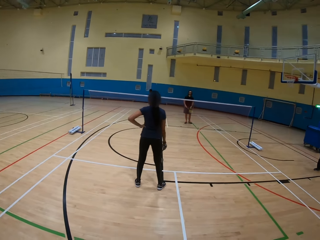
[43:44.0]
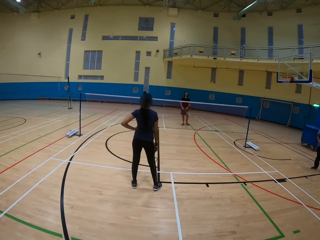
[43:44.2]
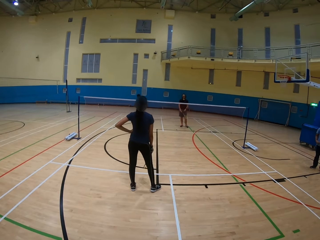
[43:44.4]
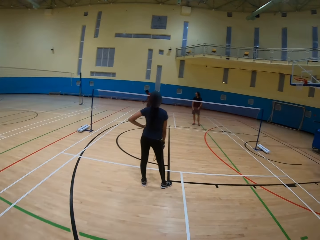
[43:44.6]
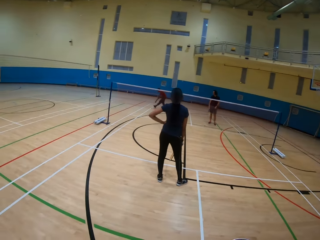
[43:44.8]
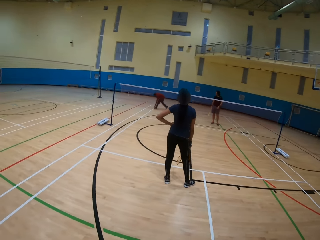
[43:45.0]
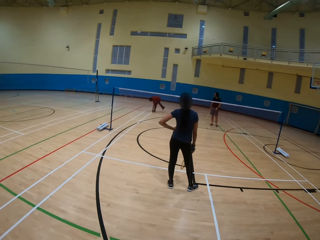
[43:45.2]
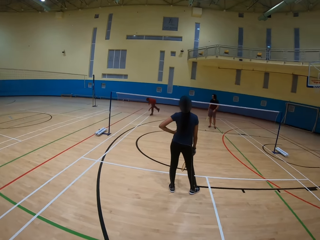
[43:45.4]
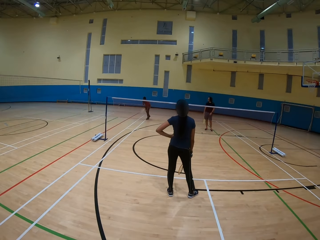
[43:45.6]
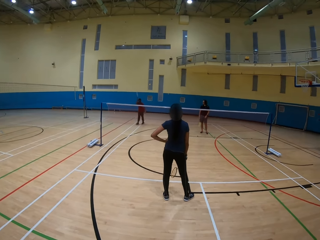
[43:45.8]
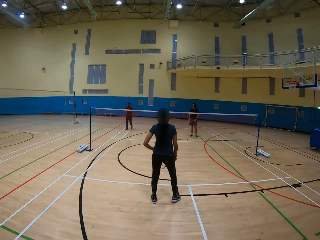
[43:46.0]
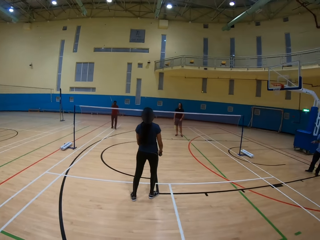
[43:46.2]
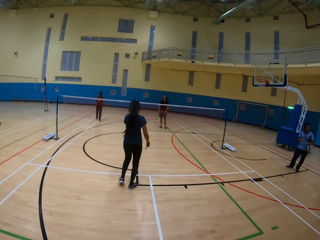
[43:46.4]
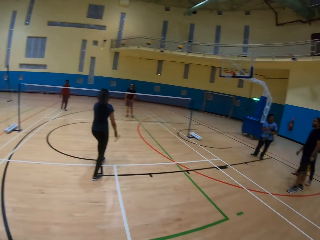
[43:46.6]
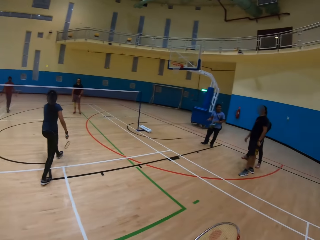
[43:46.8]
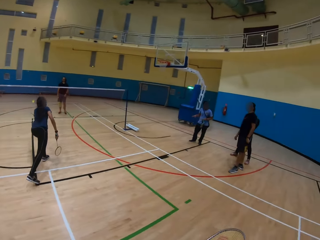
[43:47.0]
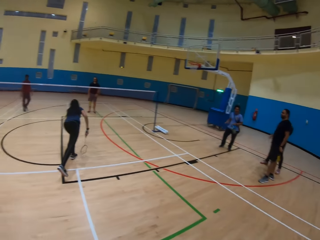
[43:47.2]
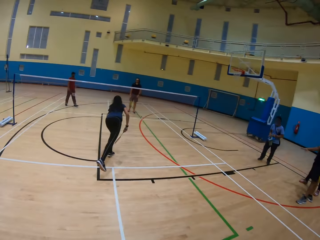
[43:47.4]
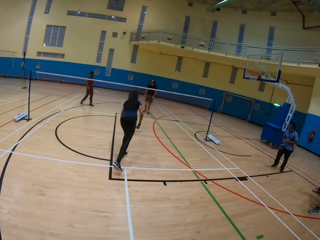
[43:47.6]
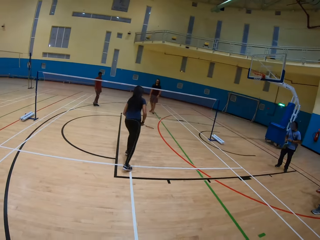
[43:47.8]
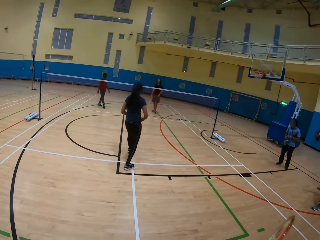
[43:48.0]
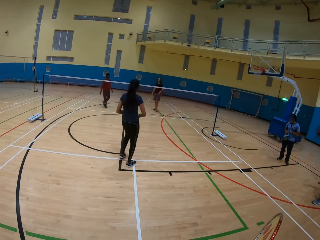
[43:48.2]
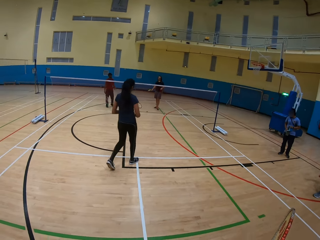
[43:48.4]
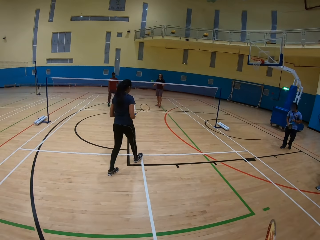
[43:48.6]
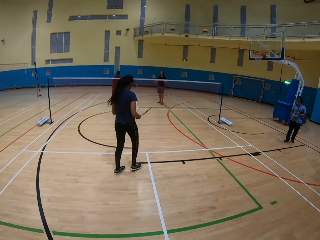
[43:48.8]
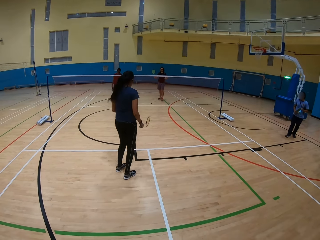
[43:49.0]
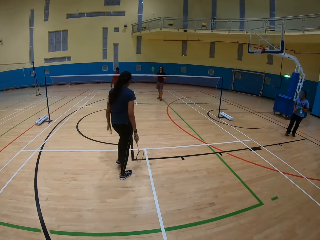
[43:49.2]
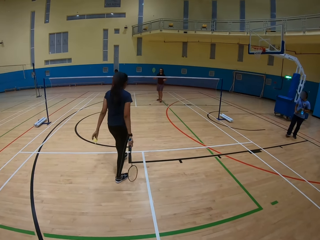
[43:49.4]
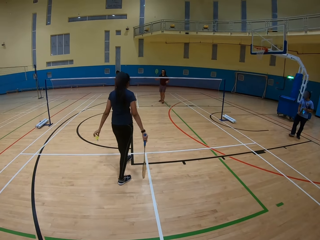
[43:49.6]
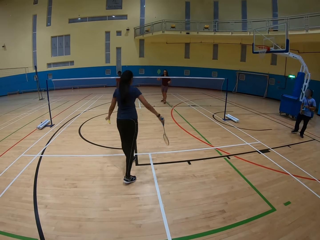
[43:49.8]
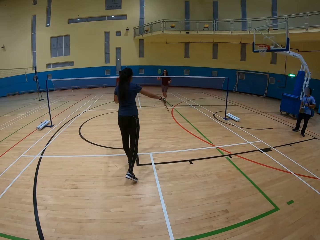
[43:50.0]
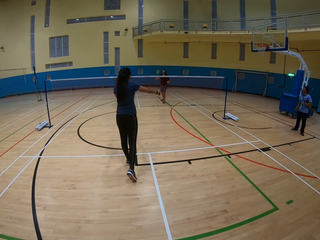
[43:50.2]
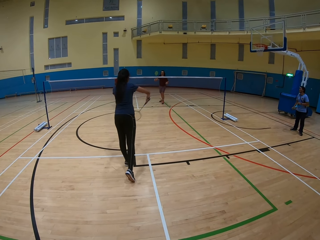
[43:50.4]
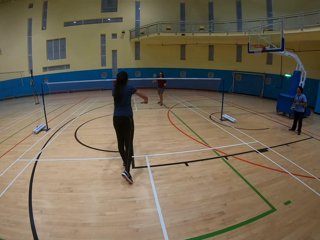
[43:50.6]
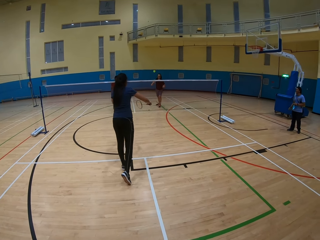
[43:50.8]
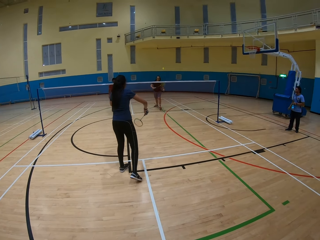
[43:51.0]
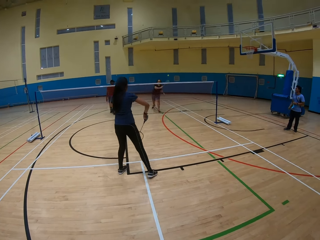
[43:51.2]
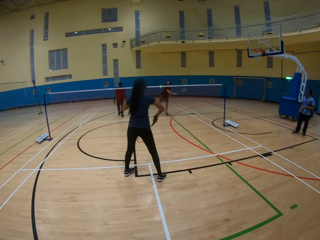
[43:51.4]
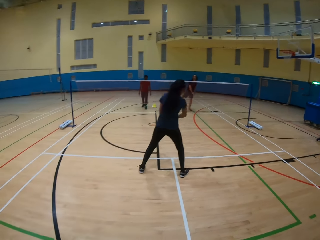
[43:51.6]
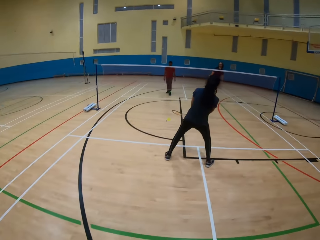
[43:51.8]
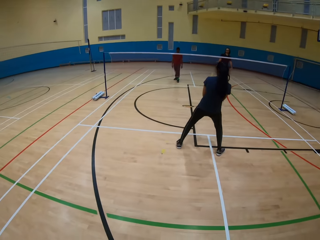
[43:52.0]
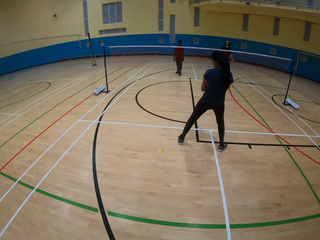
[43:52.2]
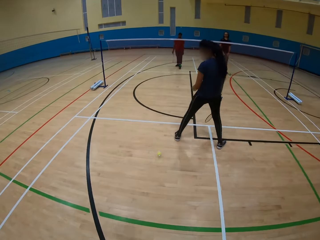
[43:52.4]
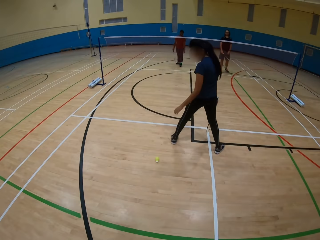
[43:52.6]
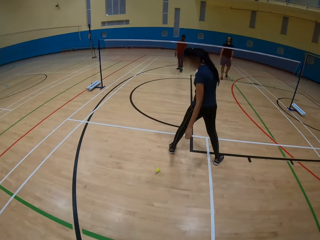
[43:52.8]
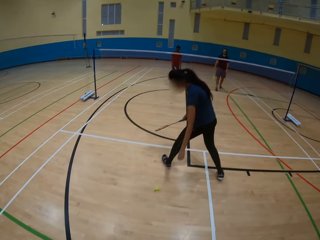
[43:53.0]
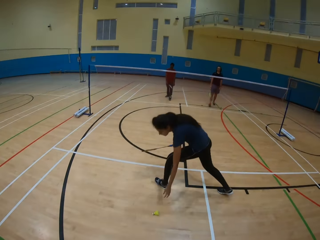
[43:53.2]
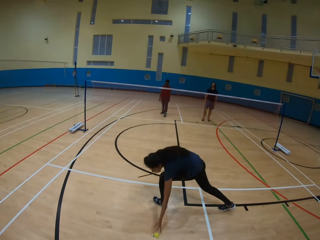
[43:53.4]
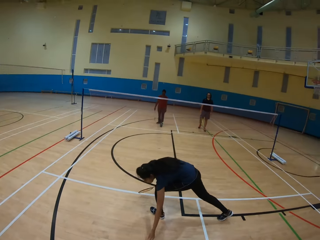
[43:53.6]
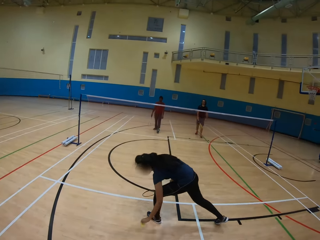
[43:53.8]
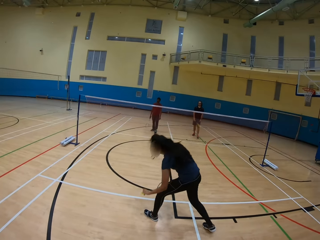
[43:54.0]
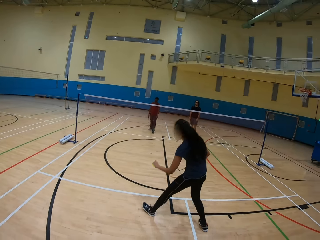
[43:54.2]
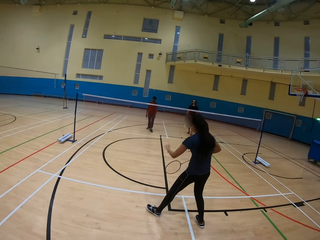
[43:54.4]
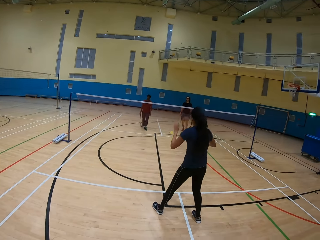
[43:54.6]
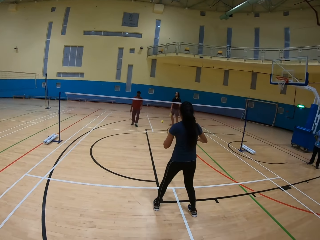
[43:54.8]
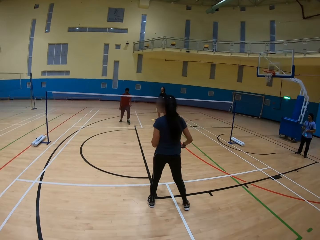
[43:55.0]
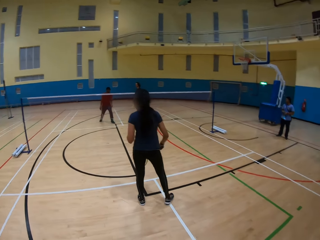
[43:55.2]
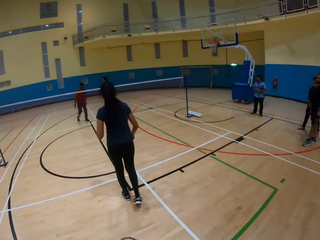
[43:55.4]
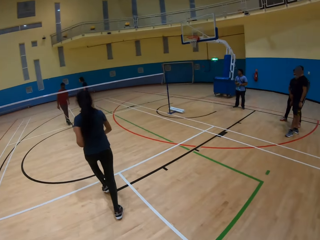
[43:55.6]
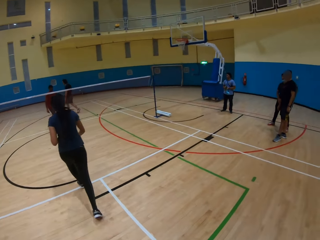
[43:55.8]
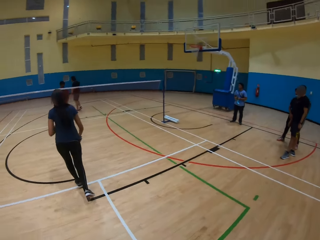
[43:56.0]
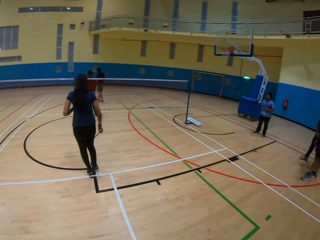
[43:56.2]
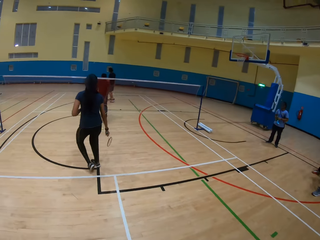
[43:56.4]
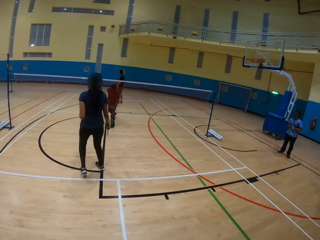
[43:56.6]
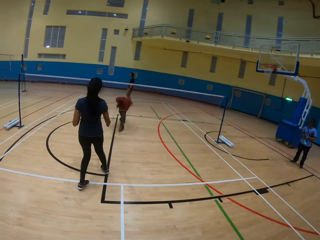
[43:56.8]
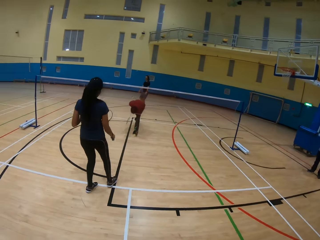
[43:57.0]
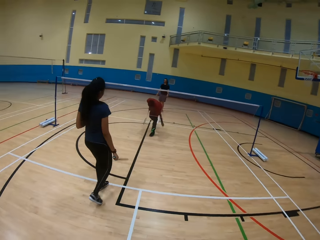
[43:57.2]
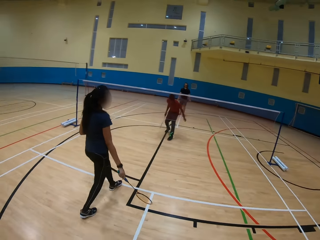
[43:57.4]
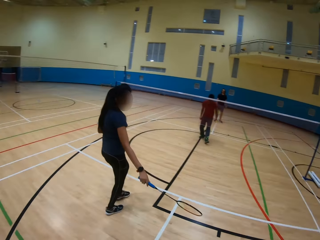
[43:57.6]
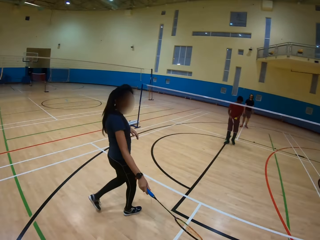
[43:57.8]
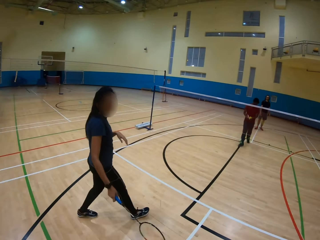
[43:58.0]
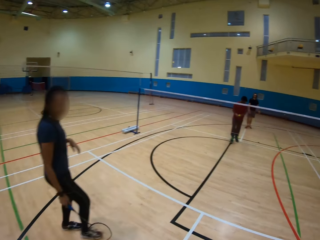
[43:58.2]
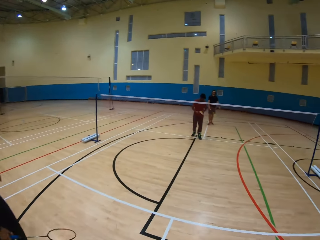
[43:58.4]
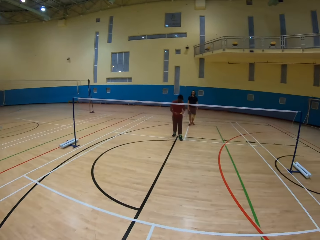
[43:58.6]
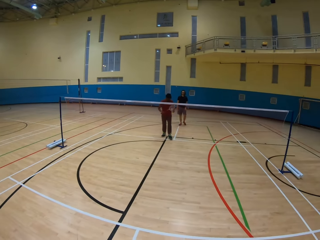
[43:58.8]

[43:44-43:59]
A man picks up the shuttlecock on the ground. The man hits the shuttlecock. The man throws the ball using a bat. A woman picks up the shuttlecock. The woman hits the shuttlecock. Another man throws the ball using a bat. The other man hits the shuttlecock. The woman throws the ball using a bat. The woman picks up the shuttlecock on the ground. The woman hits the shuttlecock. The first man picks up the shuttlecock.

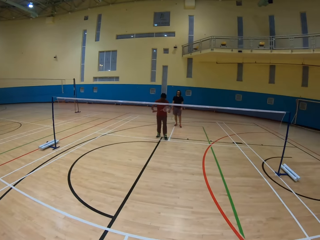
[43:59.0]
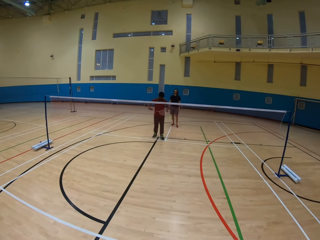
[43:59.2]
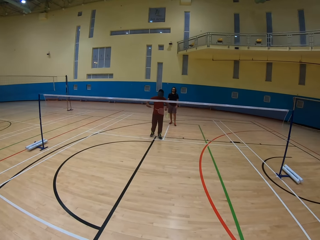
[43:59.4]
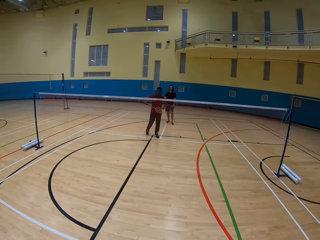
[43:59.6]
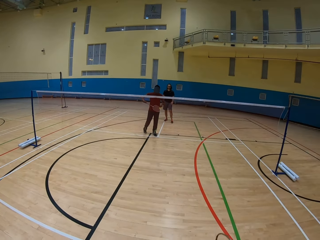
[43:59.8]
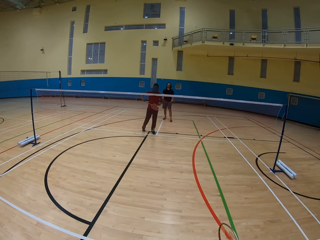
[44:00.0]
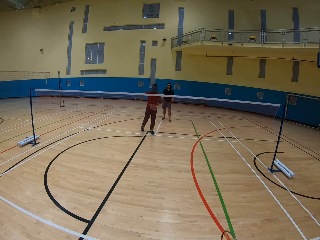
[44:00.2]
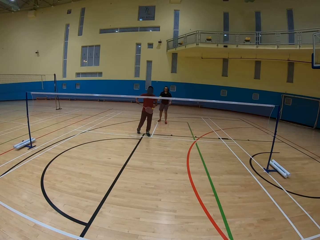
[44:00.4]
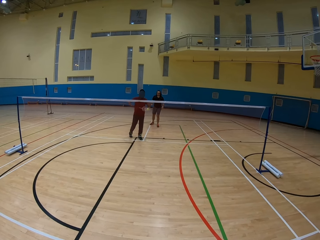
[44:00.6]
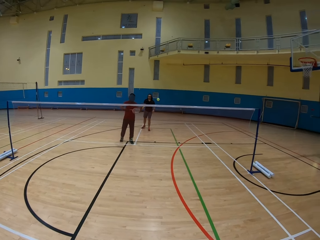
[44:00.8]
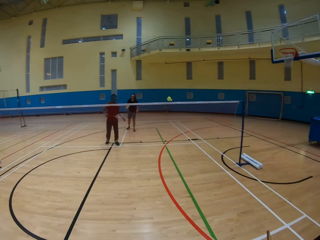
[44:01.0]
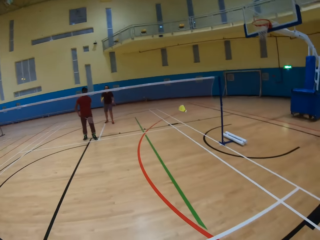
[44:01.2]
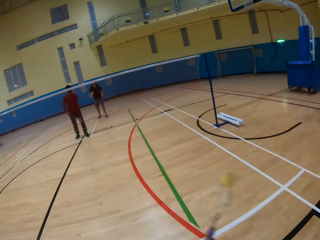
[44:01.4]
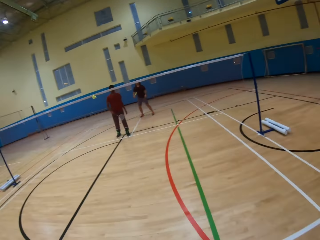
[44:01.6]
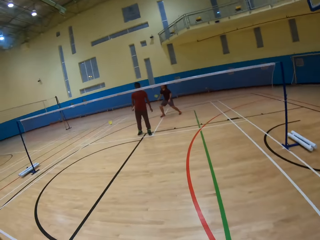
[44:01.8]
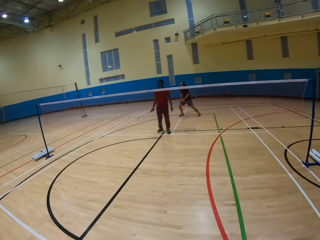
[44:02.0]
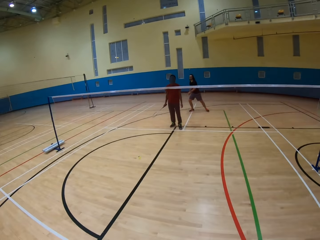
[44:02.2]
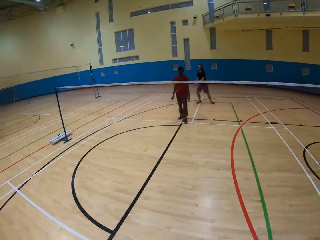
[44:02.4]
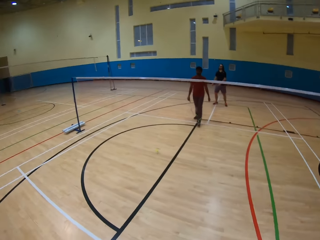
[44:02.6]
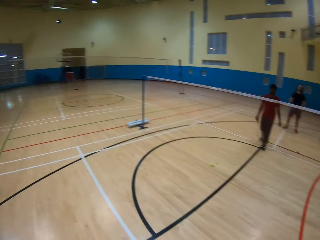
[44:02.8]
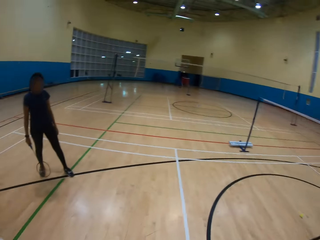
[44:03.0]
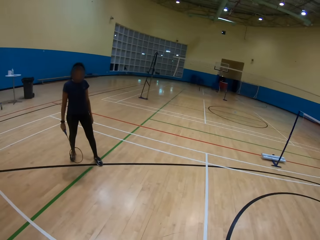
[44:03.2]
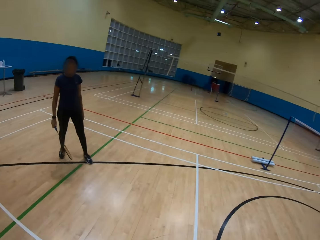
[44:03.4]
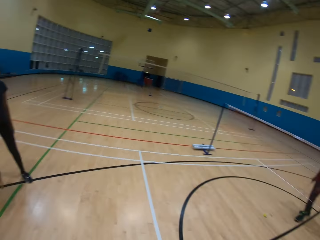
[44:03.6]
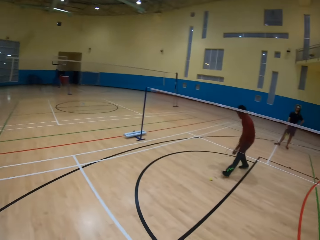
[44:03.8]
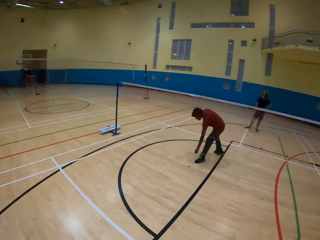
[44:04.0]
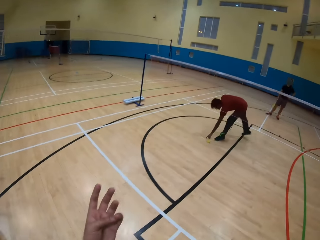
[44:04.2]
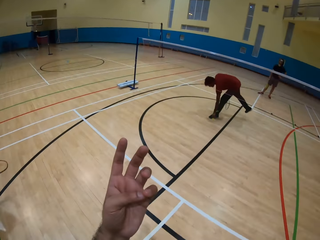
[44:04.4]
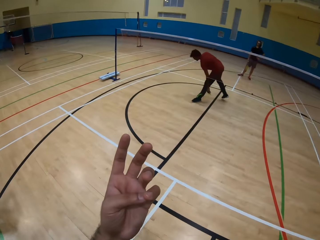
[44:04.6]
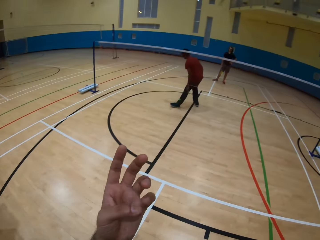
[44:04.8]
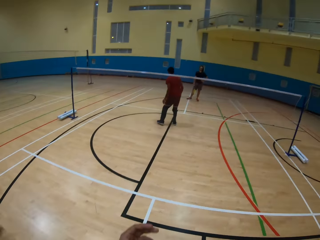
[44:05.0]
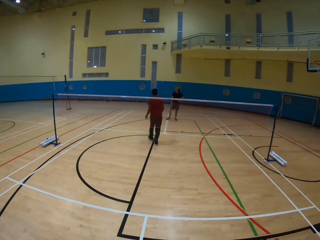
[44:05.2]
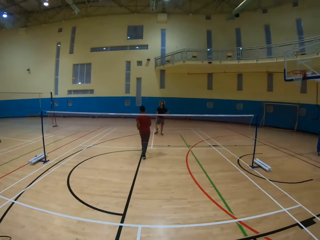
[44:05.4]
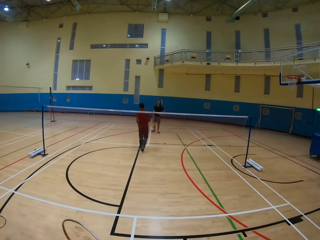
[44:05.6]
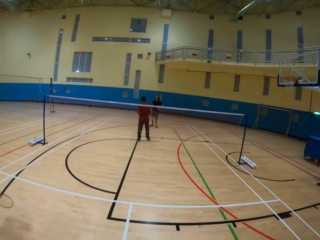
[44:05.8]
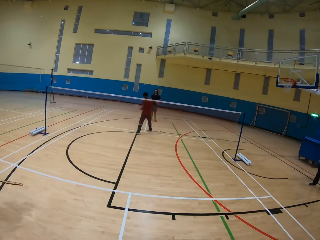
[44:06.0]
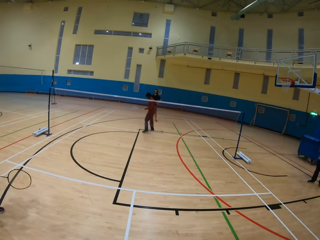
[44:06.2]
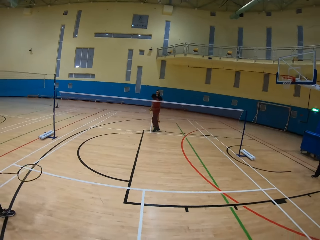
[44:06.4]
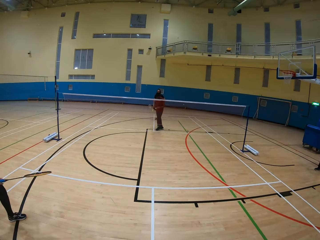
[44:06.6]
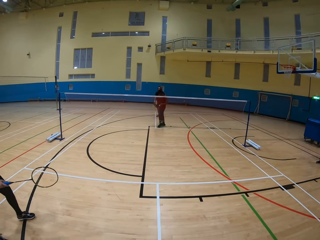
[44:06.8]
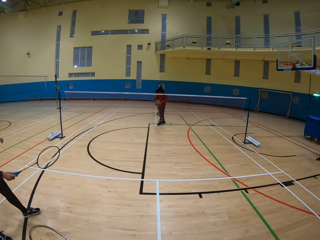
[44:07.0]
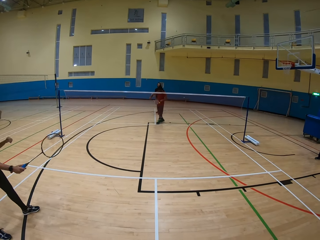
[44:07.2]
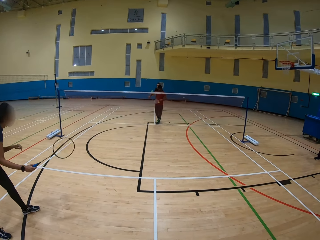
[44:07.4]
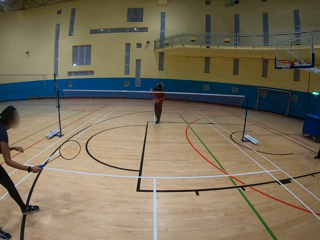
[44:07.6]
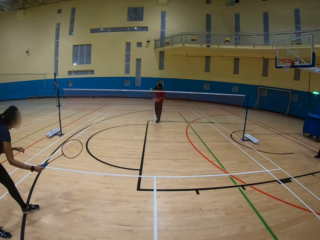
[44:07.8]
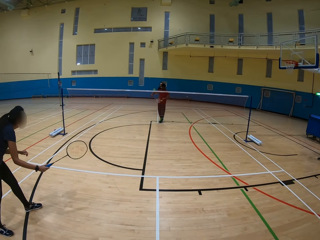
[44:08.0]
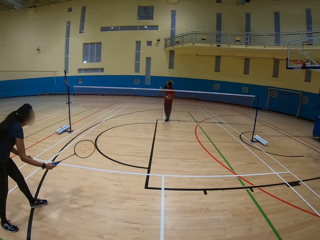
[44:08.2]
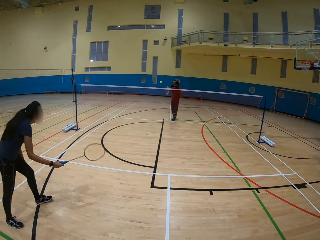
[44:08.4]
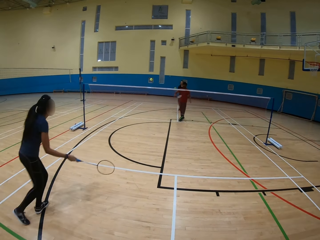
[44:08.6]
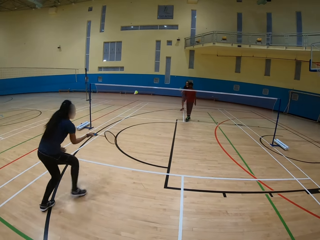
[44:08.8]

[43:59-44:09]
A man hits the shuttlecock. The man throws the ball using a bat. The camera wearer hits the shuttlecock. Another man throws the ball using a bat. The first man picks up the shuttlecock. The first man hits the shuttlecock.
